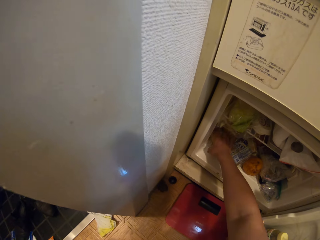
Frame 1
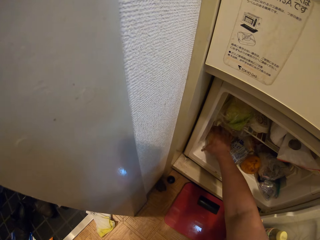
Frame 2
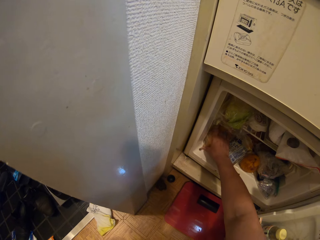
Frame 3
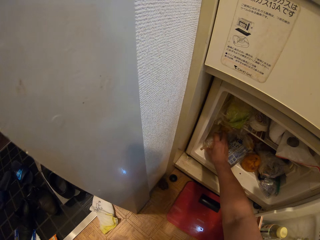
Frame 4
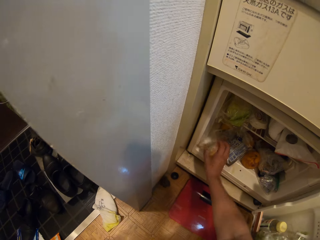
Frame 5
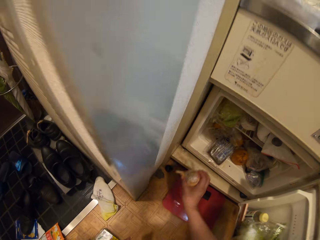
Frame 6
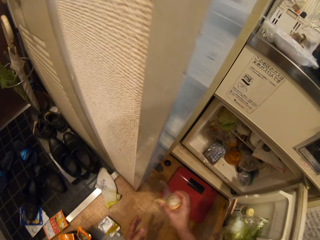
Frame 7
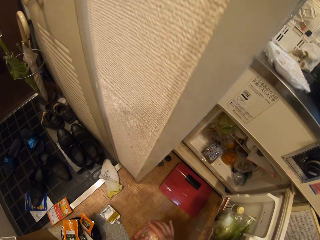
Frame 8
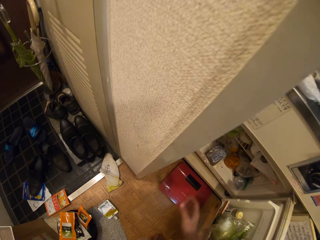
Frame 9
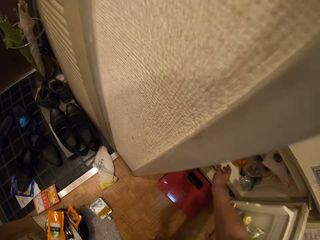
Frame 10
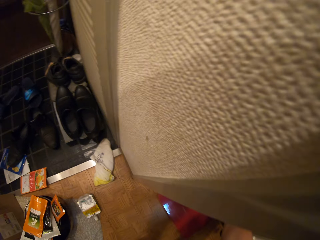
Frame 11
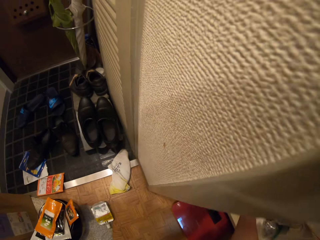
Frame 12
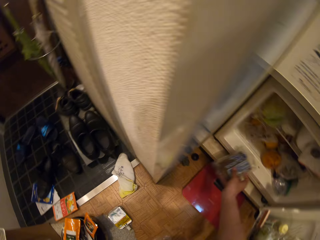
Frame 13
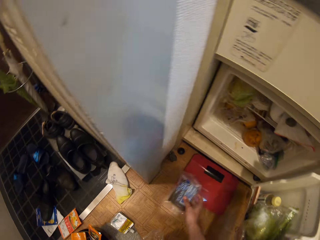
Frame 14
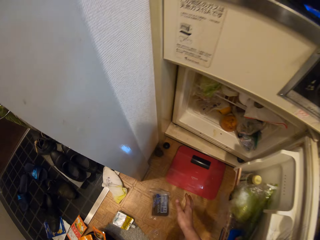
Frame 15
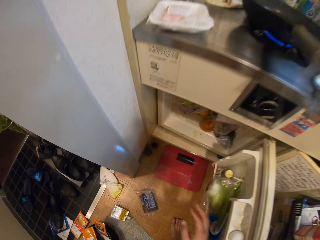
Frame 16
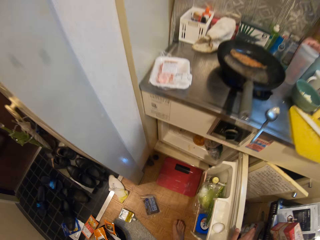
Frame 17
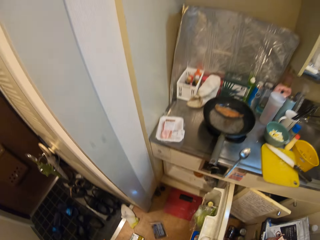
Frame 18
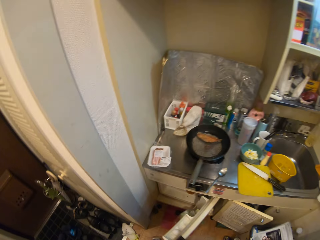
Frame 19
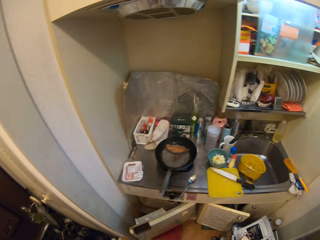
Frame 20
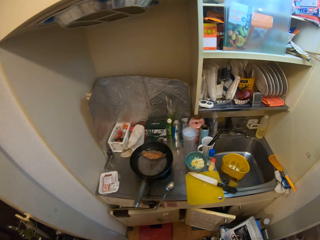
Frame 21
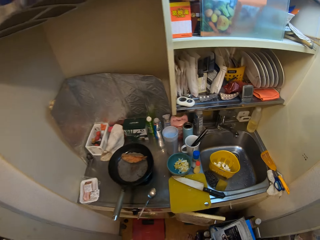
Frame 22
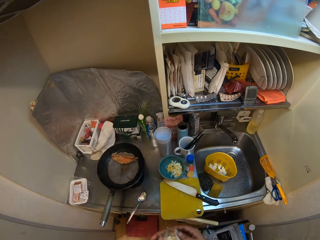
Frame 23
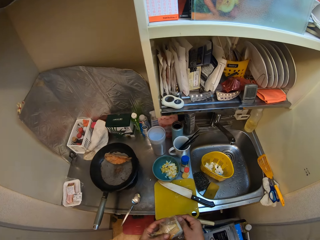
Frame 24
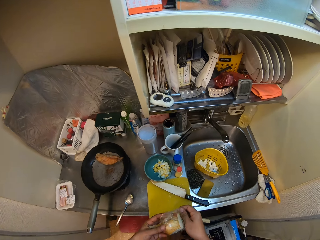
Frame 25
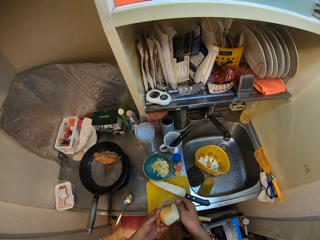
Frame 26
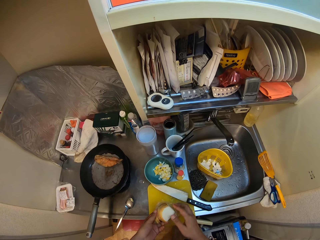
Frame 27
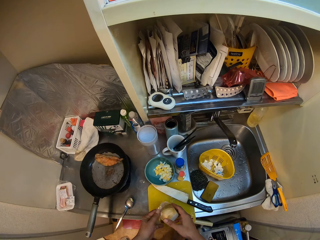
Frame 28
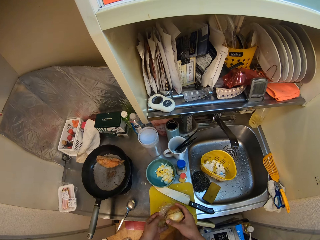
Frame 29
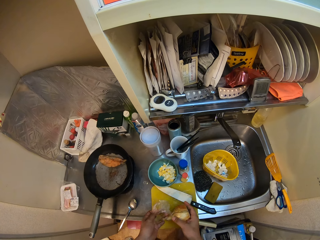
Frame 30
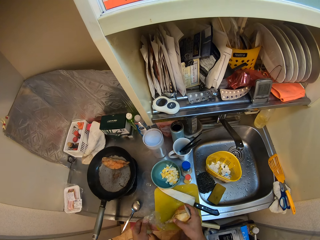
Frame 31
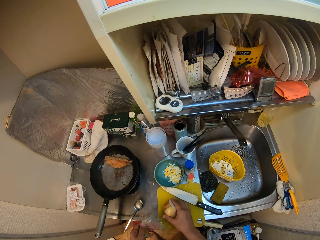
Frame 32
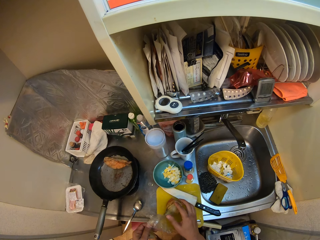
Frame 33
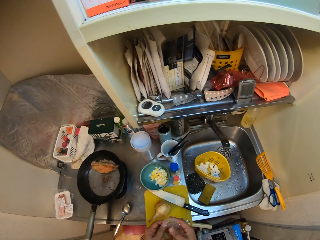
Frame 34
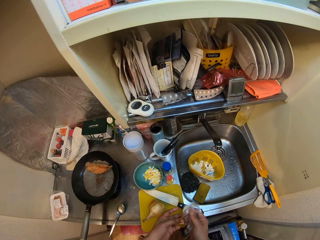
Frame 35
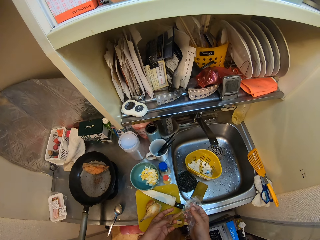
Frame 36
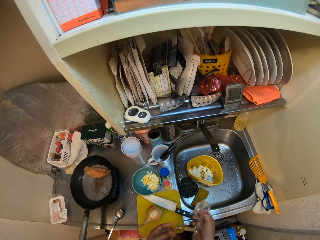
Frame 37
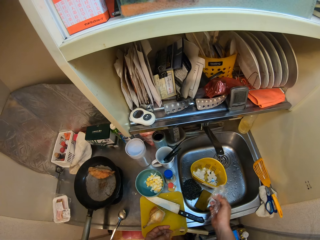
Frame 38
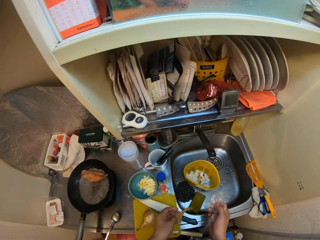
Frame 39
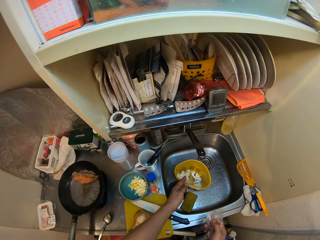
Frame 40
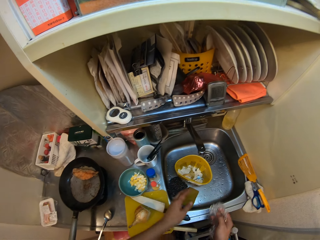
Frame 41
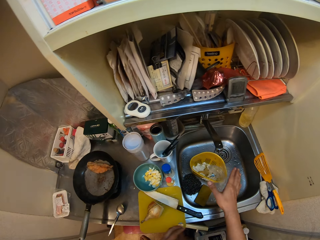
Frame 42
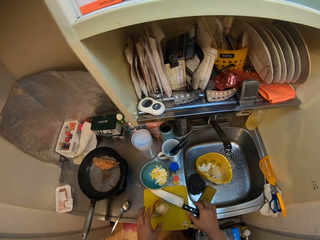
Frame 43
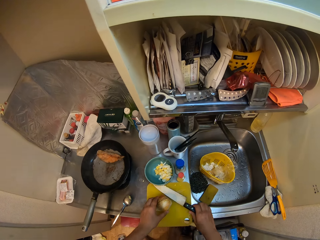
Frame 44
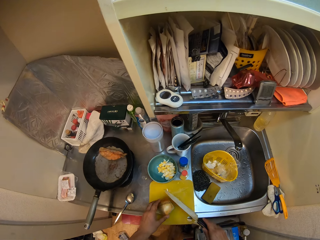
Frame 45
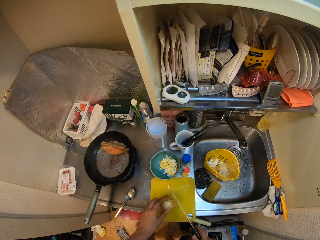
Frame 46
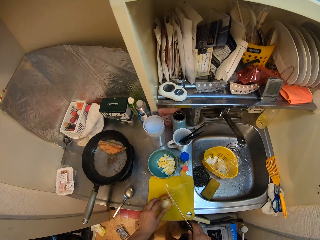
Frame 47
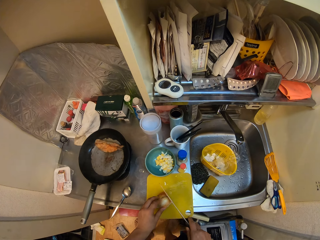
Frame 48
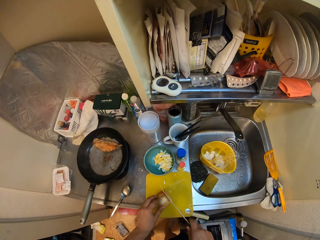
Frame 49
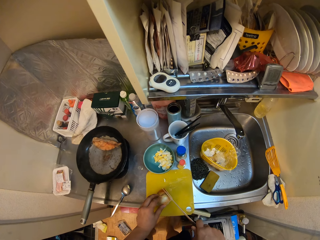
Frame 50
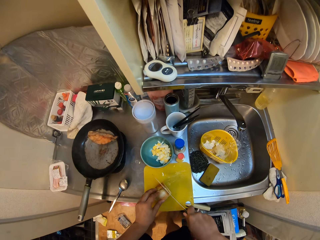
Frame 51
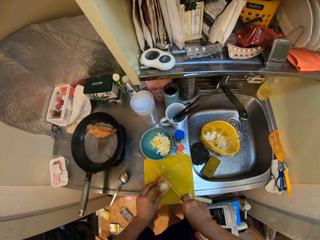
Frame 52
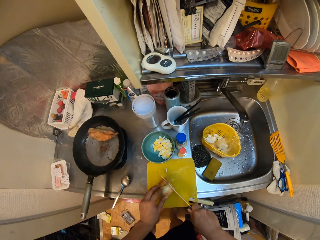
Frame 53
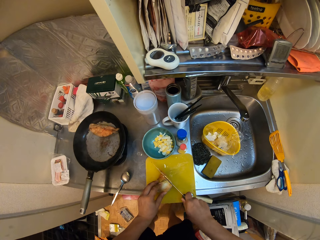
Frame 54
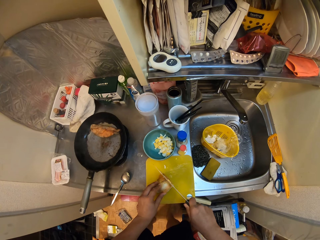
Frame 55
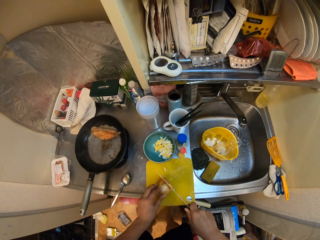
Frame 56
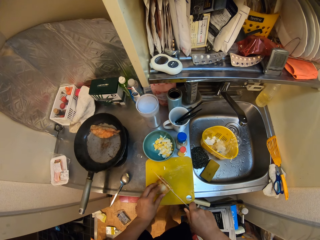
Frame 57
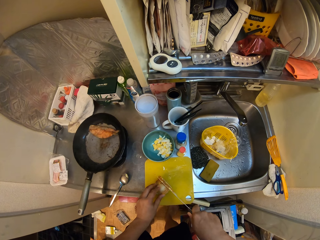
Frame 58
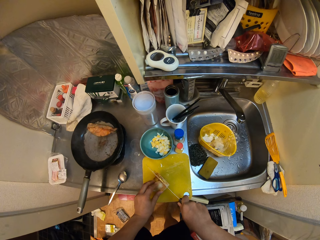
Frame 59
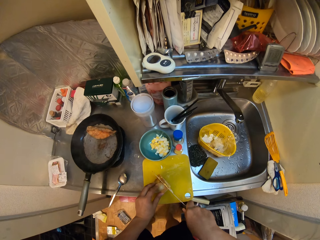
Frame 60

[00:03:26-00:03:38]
The camera wearer takes out a tuber of potato from the fridge with his right hand. He exchanges something to the other hand. He picks up something. He drops a nylon from the fridge on the floor. He closes the fridge with his right hand. He takes the potato out of its wrapping. He holds something with the other hand. He drops the potato on the cutting board. He holds cling film with the other hand. He pulls something. He drops a peel in his left hand into the trash bin in the sink. He drops the nylon in his right hand into the trash bin in the sink. He picks up the knife from the cutting board with his right hand. He moves something. He holds the potato on the cutting board with his left hand. He cuts the potato on the cutting board with the knife in his right hand.

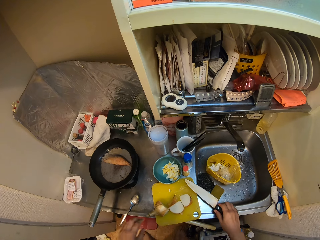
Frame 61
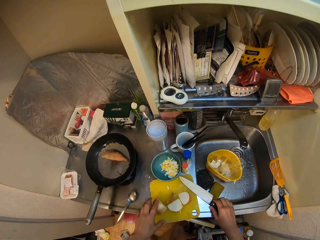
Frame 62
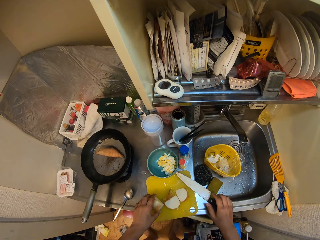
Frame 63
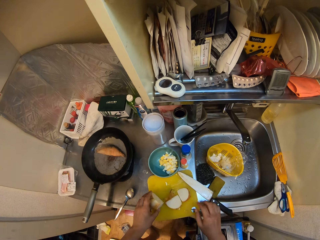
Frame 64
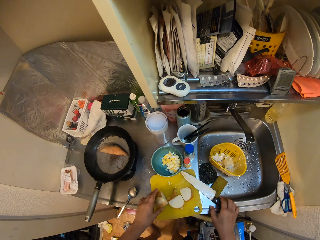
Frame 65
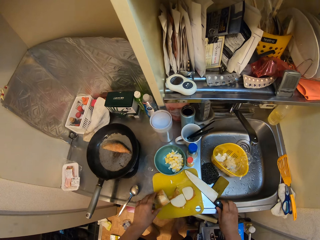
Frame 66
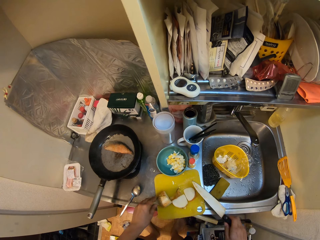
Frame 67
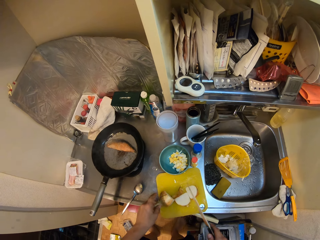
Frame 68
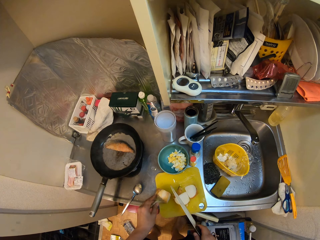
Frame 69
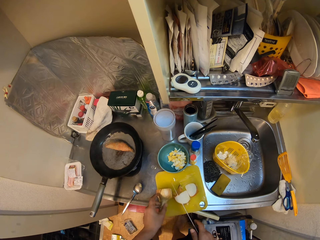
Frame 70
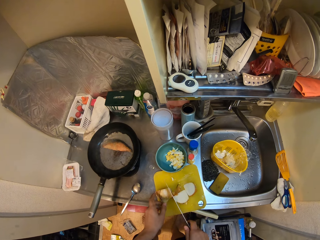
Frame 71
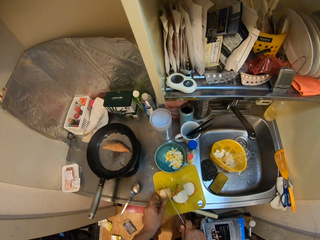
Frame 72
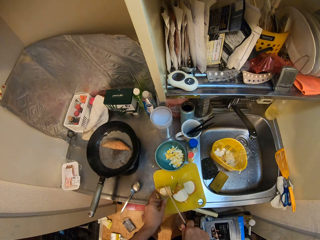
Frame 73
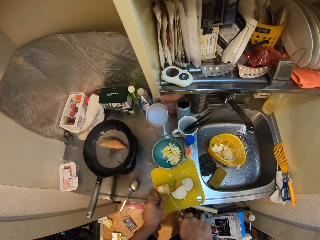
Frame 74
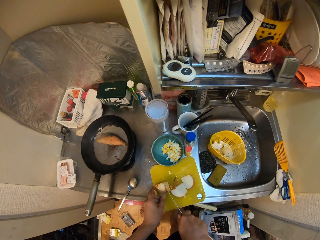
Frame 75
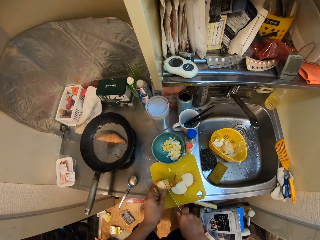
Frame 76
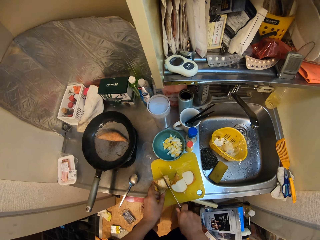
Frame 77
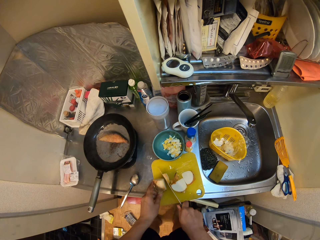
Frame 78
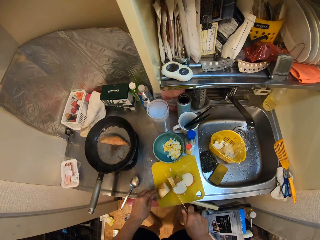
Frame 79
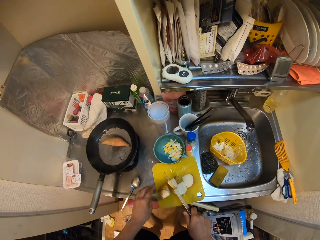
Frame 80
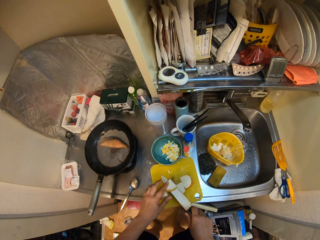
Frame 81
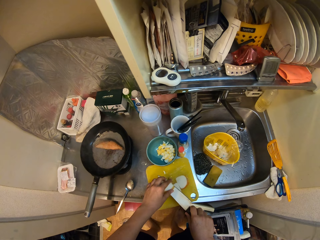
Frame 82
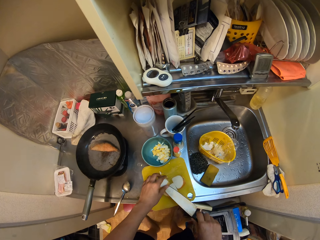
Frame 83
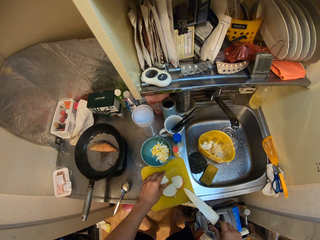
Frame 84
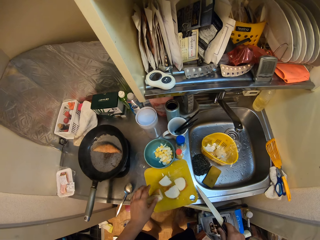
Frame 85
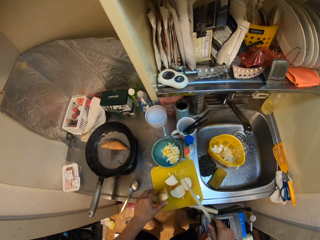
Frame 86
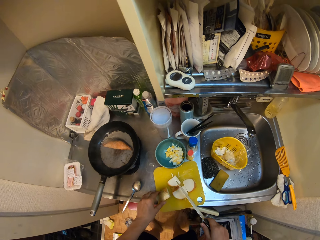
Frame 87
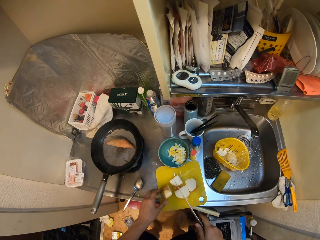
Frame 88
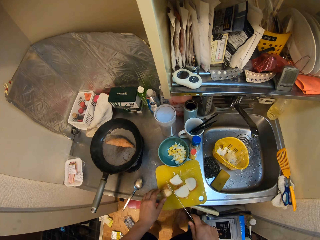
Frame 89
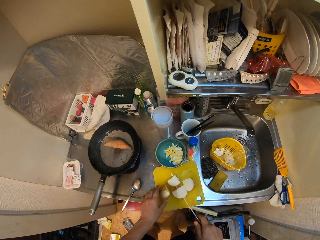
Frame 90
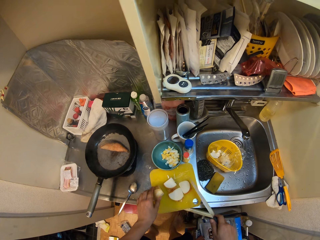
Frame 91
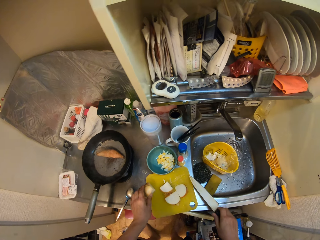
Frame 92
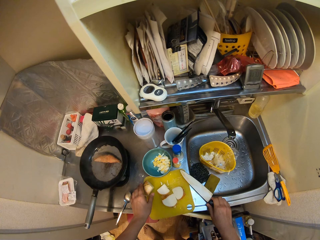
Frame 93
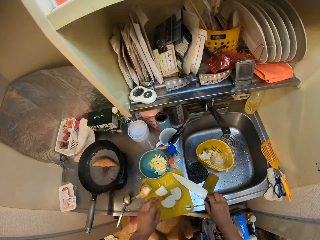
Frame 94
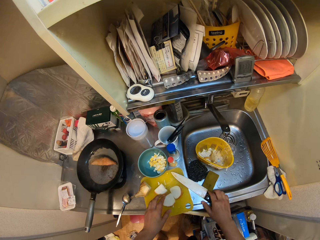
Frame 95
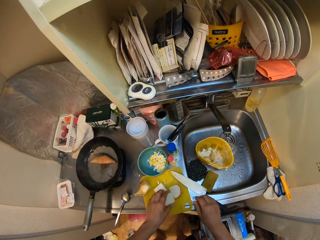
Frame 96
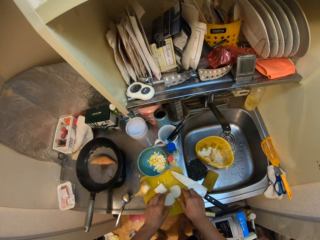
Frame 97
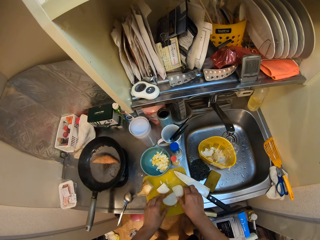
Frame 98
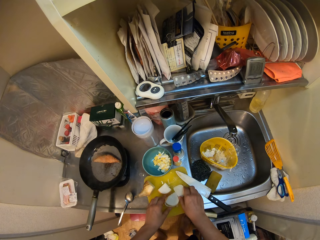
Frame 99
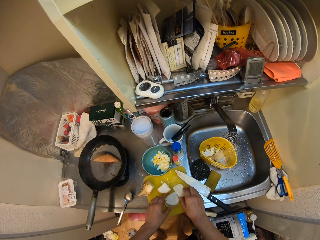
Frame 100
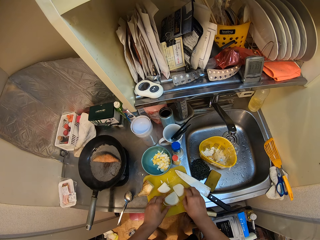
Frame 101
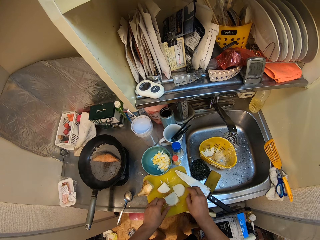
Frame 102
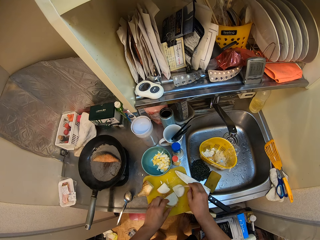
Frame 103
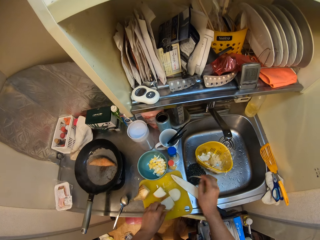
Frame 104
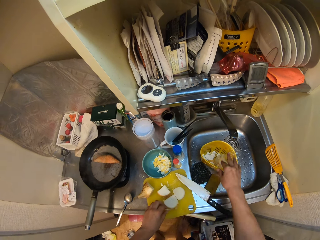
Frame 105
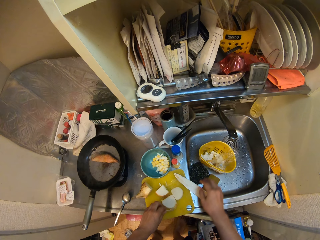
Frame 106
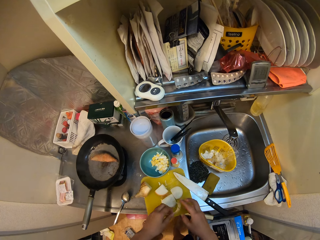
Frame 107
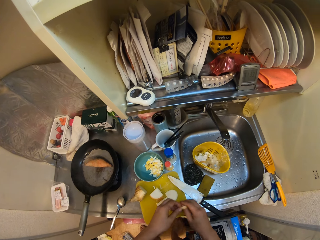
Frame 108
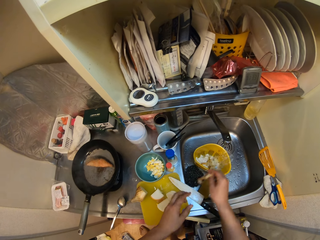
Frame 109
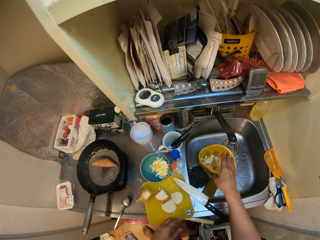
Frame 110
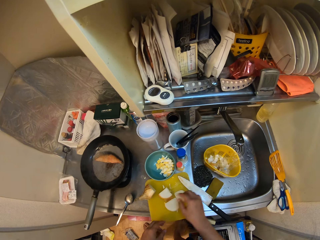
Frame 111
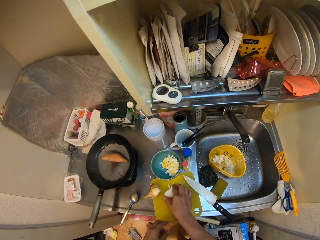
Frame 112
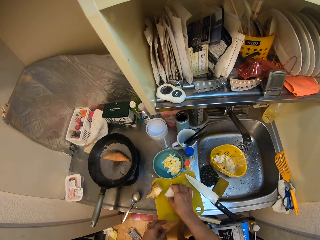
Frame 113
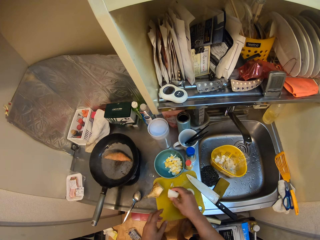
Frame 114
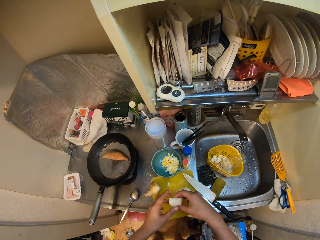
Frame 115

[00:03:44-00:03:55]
The camera wearer puts the frying pan on the cooker. He places the knife in his right hand on the sink. He holds the potato on the cutting board with his left hand. He picks up the knife from the sink with his right hand. He lifts something. He cuts the potato on the cutting board with the knife in his right hand. He turns something. He brushes off the potato on the knife to the cutting board with his left hand. He holds something. He moves something. He places the knife in his right hand on the sink. He peels off the skin of the sliced potatoes on the cutting board with both his hands. He drops the peel into the trash basket in the sink. He passes a peel from his left hand to his right hand. He holds a cover with the other hand. He drops the peel into the trash basket in the sink with the other hand. He picks up a sliced potato from the cutting board.
